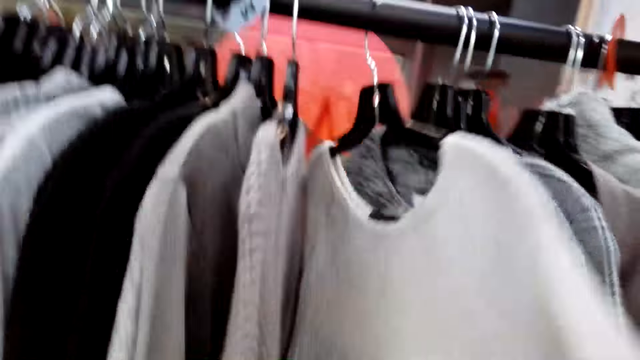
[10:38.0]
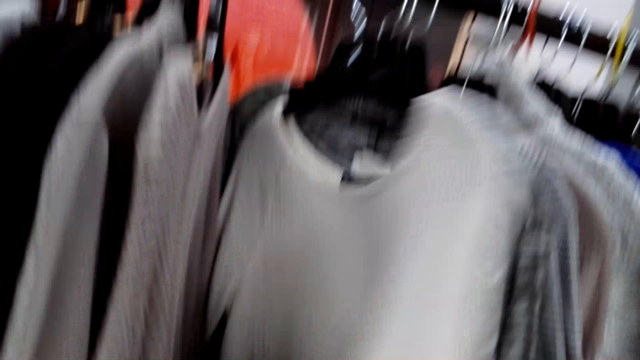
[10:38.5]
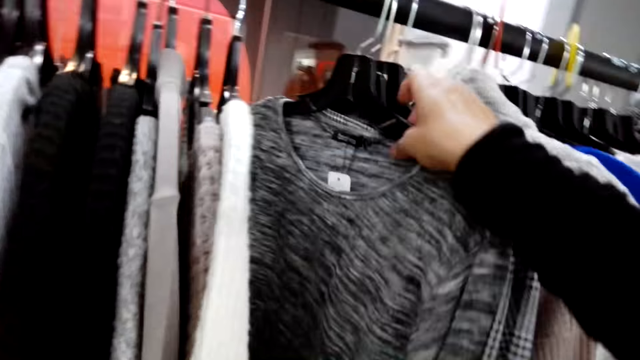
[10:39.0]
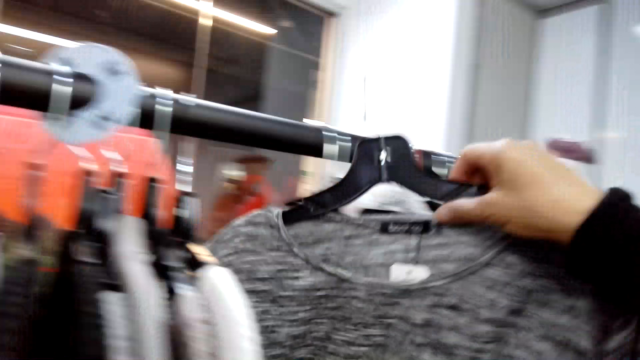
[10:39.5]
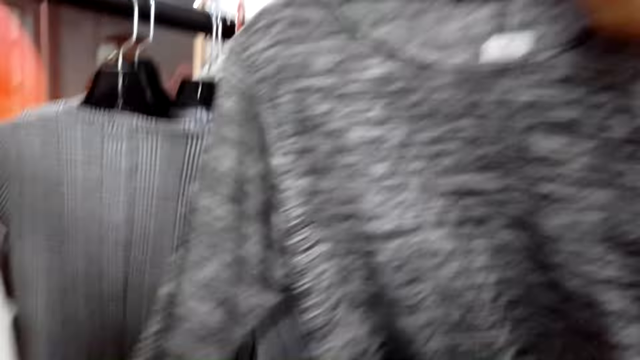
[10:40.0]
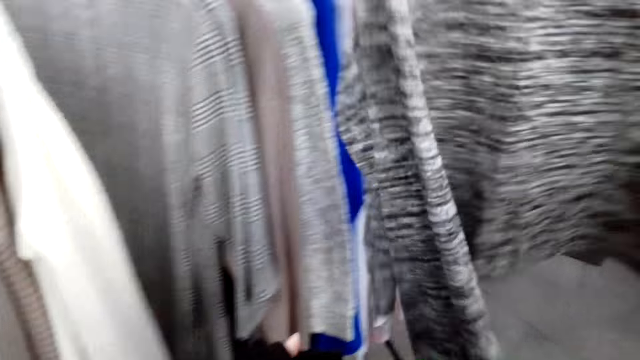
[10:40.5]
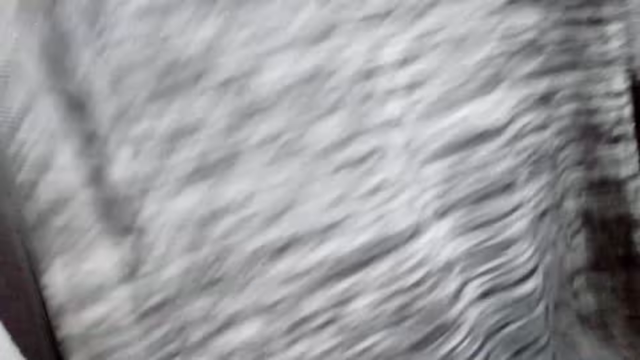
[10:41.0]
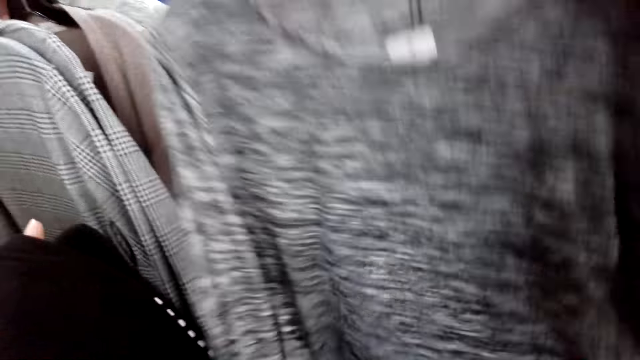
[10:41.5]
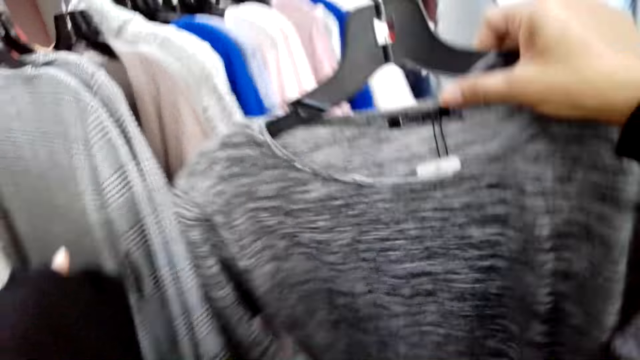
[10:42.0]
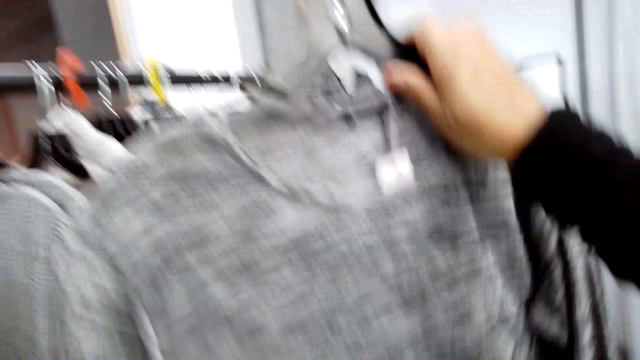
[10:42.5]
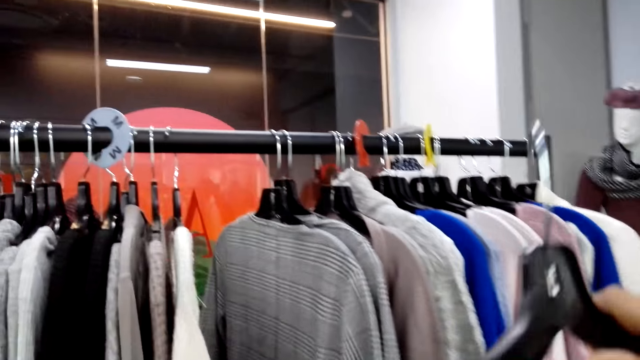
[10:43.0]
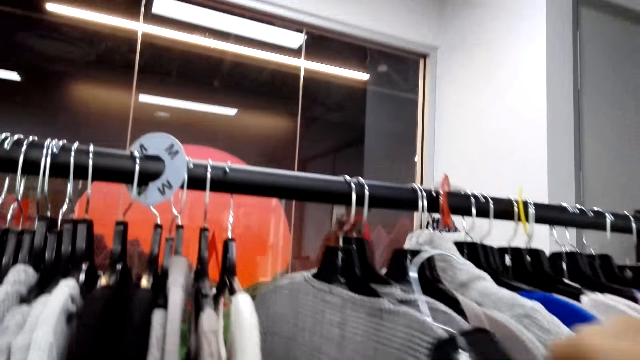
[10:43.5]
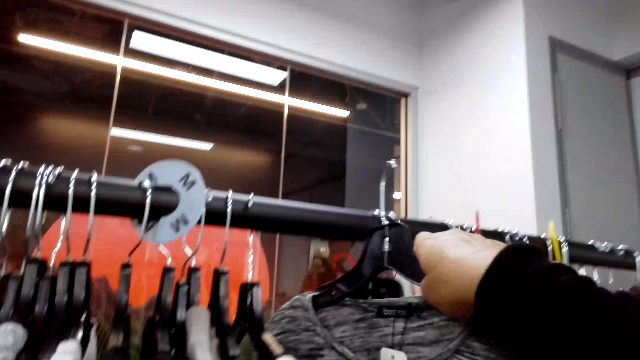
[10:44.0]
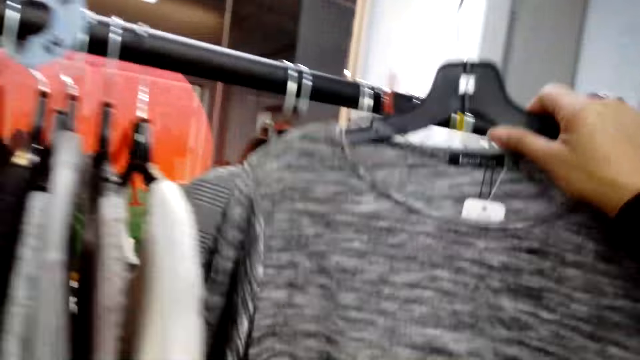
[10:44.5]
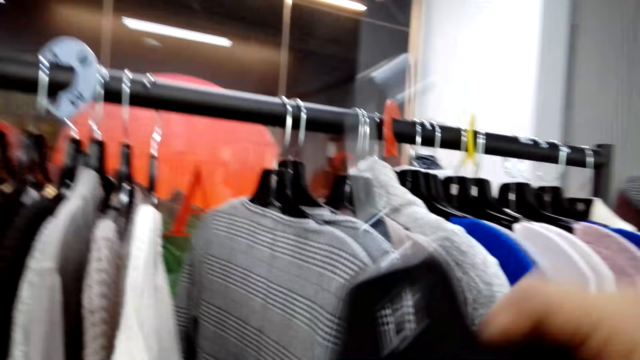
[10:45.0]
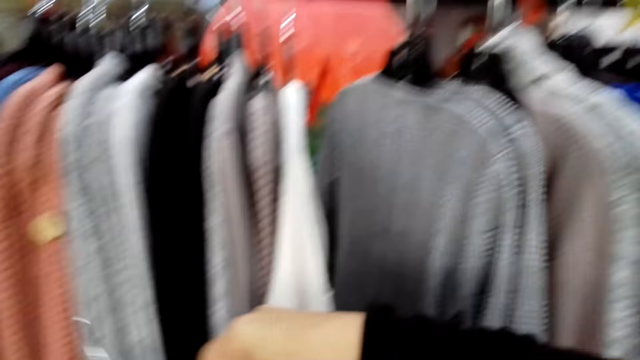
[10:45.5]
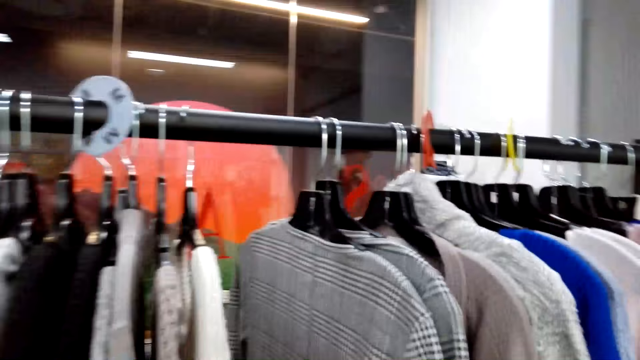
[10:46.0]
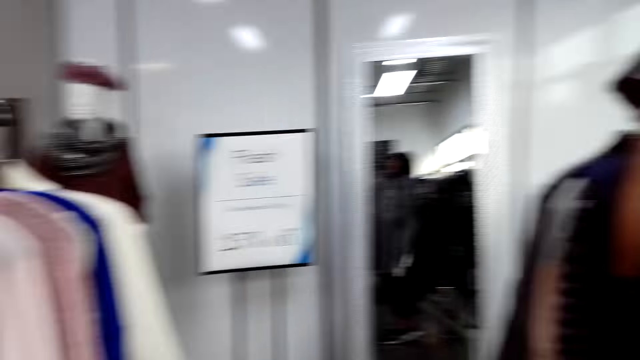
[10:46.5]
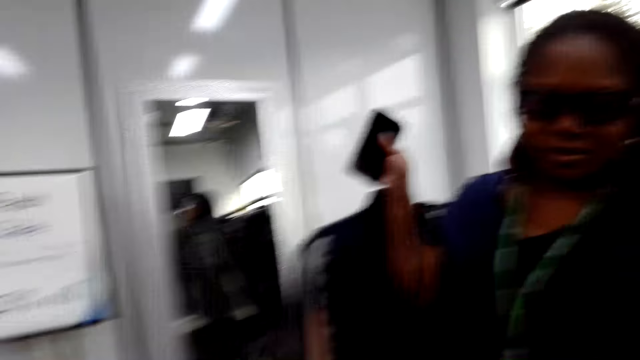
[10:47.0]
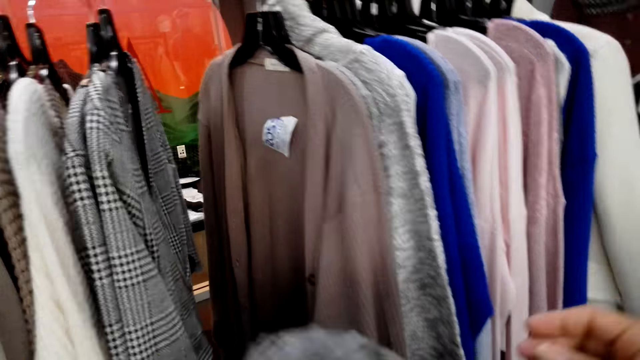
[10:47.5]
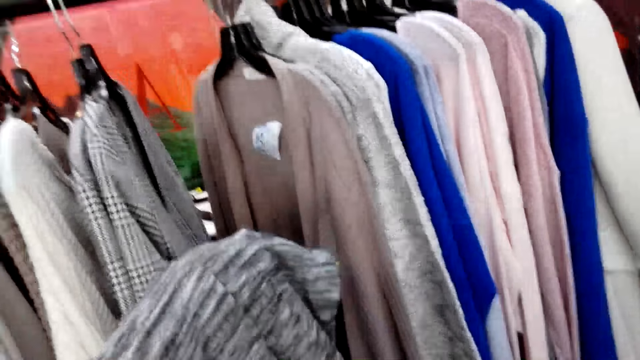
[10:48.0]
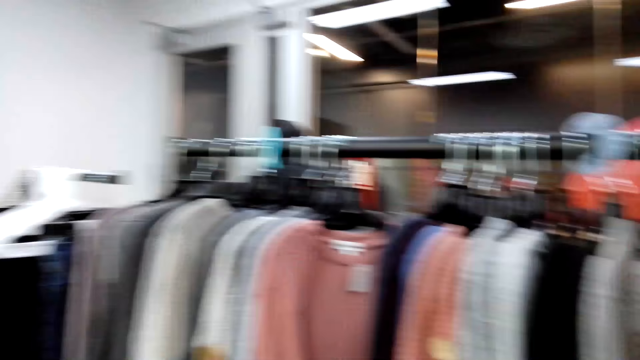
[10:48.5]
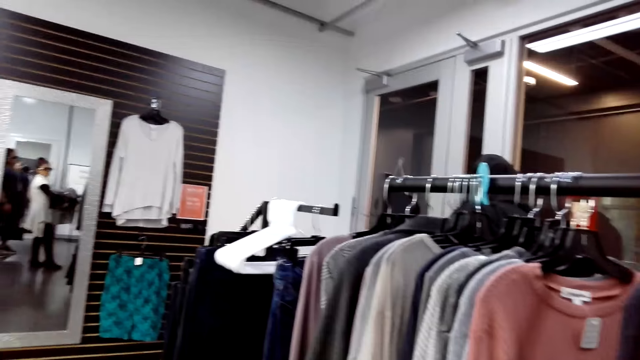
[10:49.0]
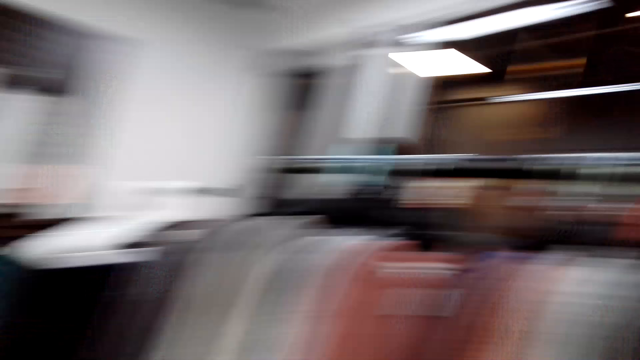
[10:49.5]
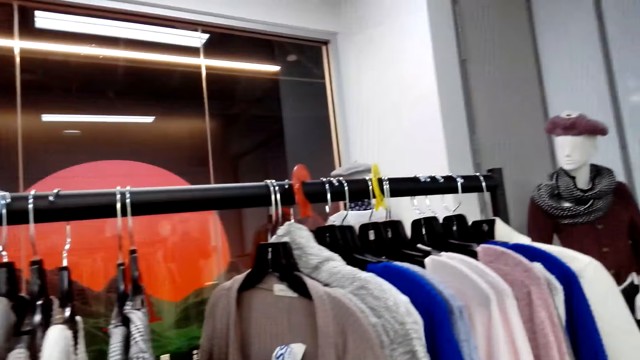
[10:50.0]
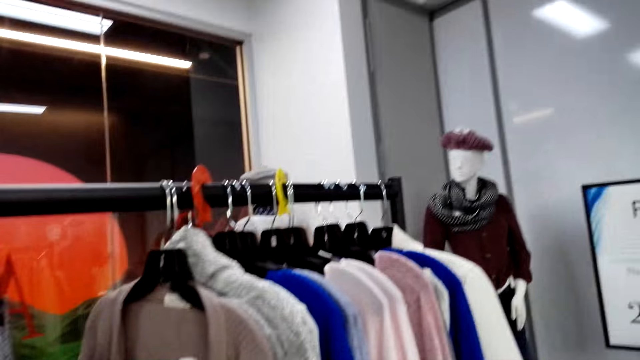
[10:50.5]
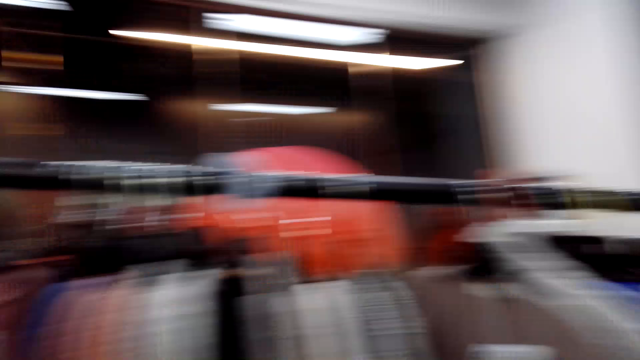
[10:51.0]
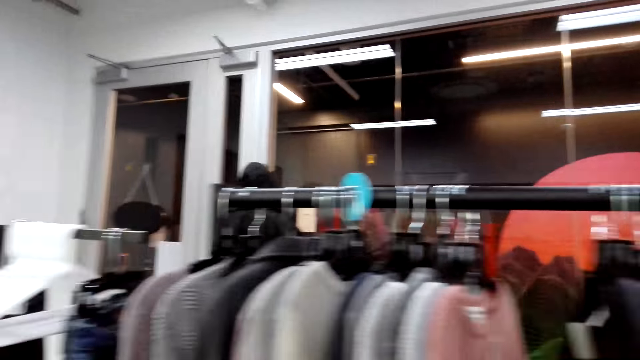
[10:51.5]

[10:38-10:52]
The camera wearer picks a cloth on a hanger stand. They put the cloth on the other hand. A woman holds a phone. The camera wearer holds the cloth with a hand.

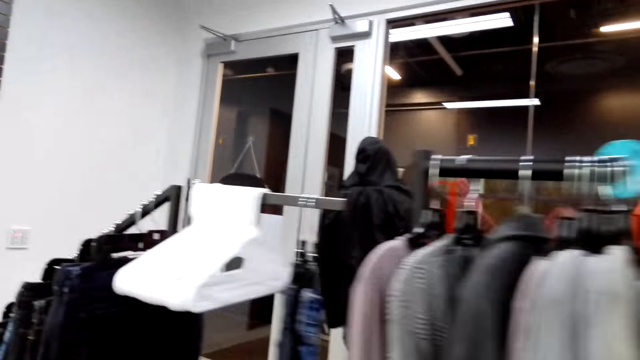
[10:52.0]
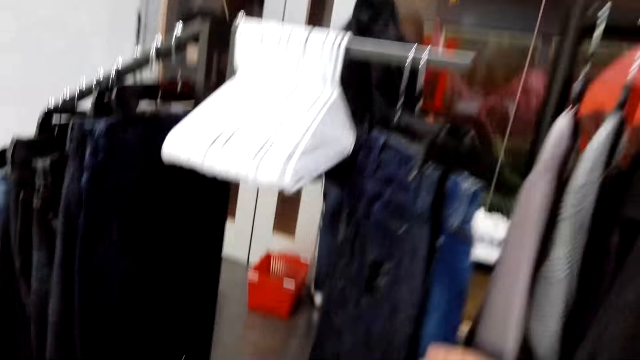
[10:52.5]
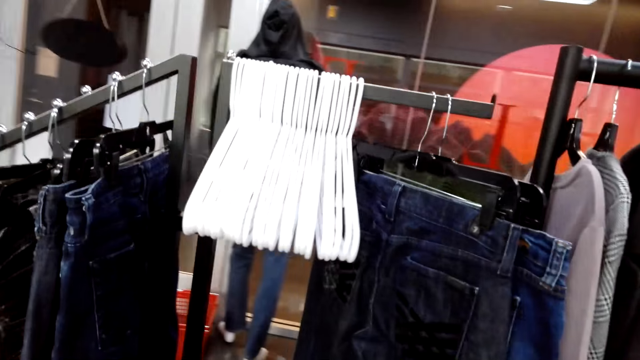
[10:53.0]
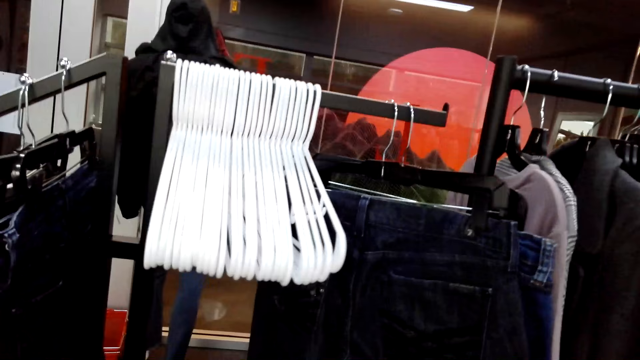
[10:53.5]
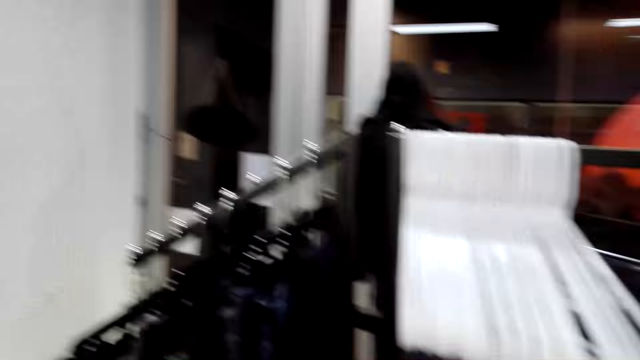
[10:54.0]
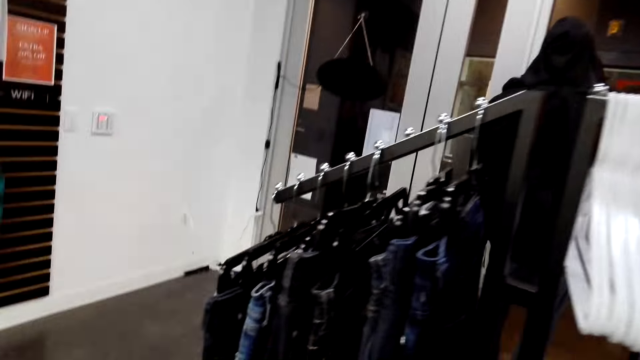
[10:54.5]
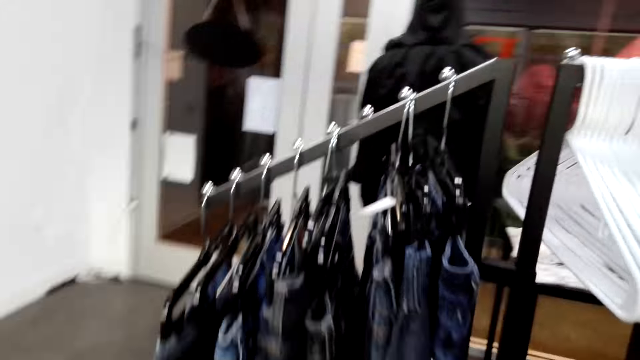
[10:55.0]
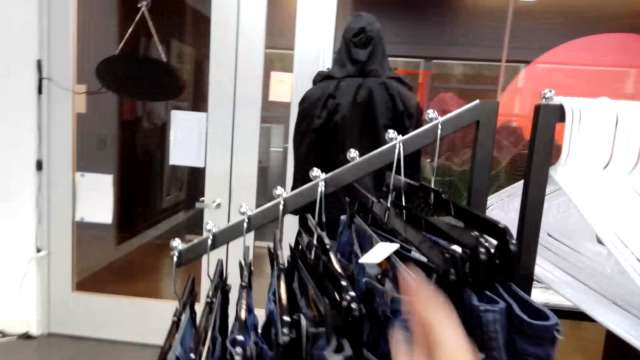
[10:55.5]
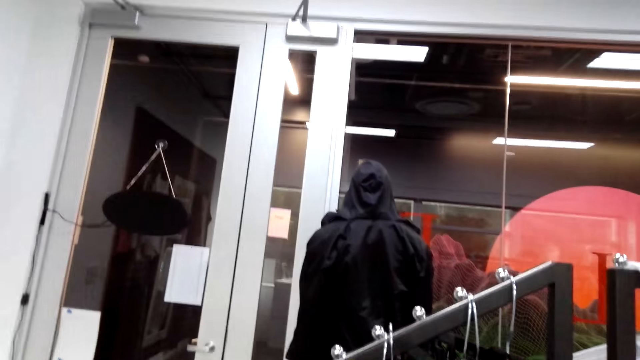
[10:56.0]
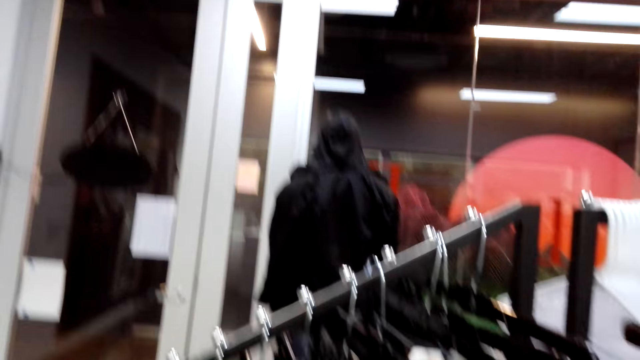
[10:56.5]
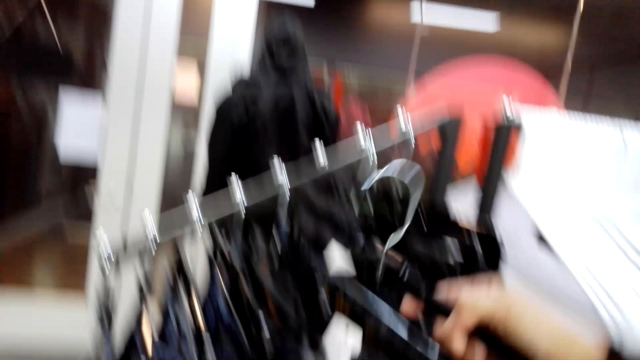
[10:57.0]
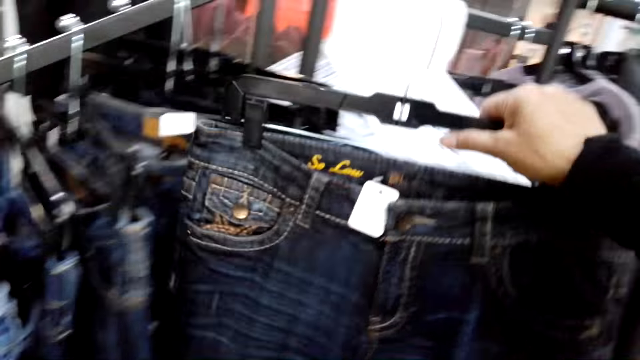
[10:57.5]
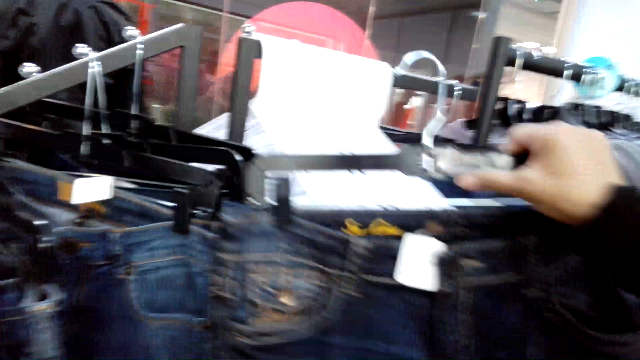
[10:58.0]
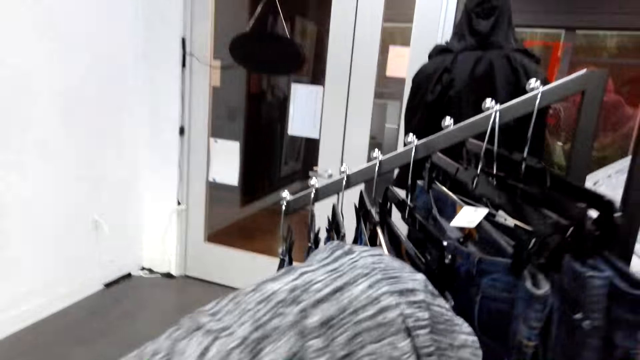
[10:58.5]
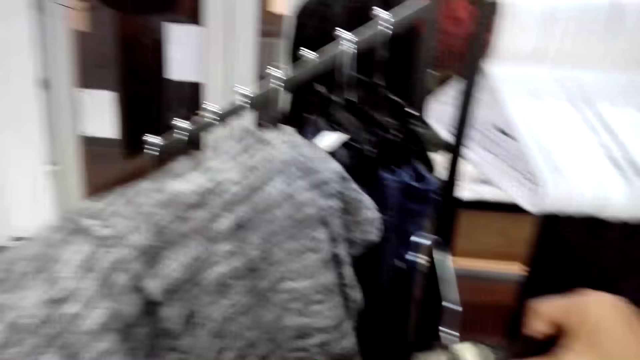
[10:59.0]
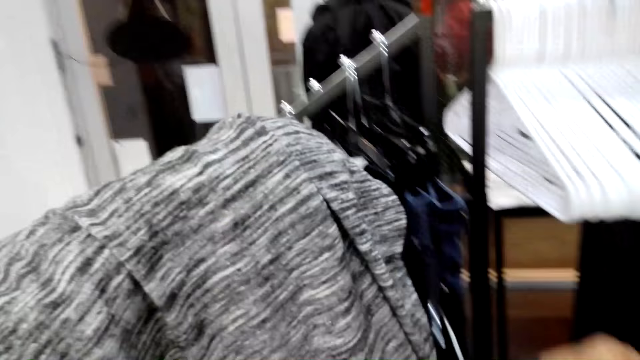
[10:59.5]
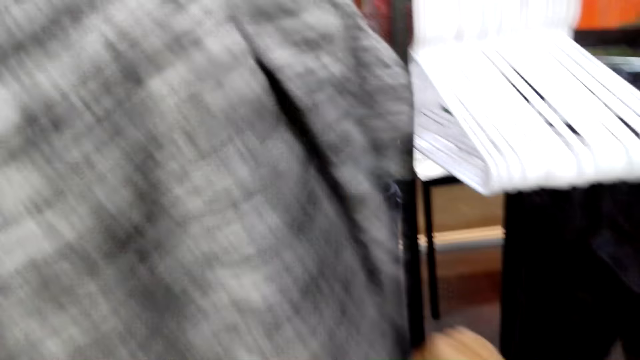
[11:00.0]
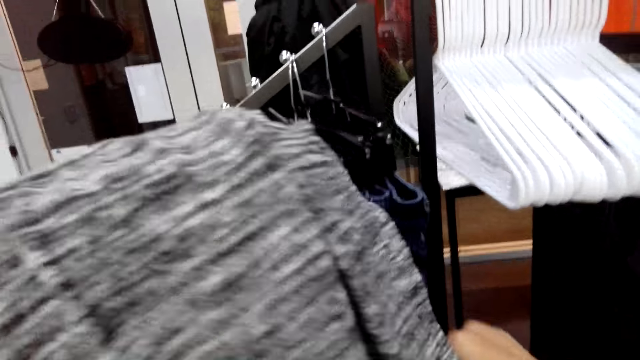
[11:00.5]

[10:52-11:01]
The camera wearer holds a cloth on a hanger stand with a hand. They pick a cloth on the hanger stand. They hold clothes with hands.
